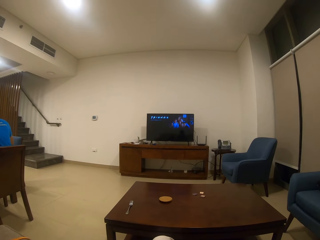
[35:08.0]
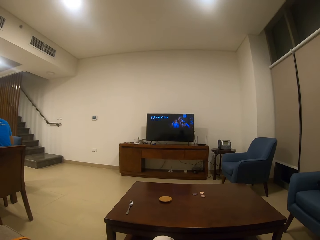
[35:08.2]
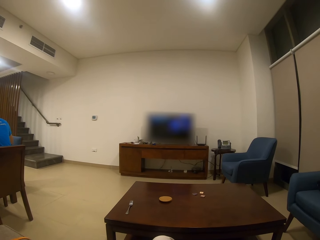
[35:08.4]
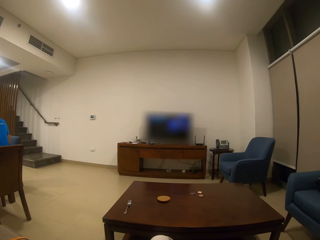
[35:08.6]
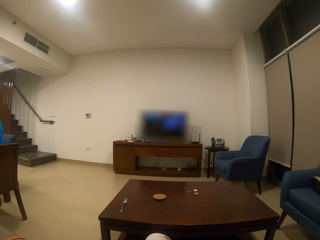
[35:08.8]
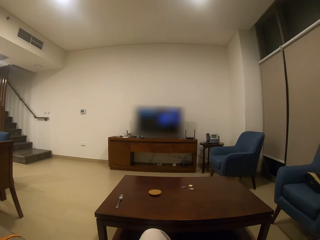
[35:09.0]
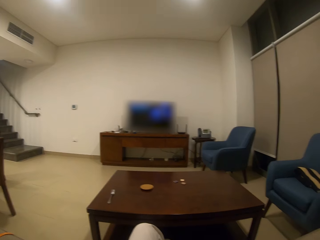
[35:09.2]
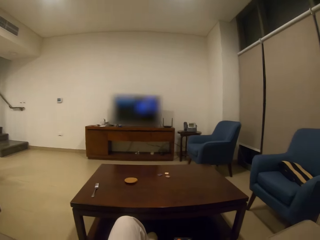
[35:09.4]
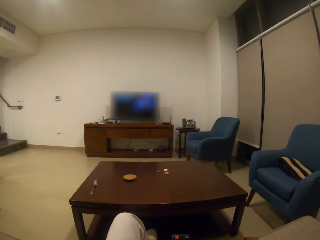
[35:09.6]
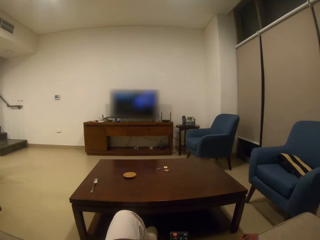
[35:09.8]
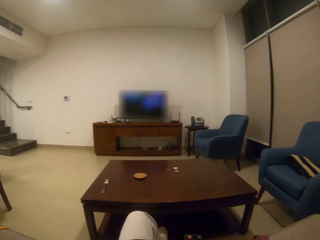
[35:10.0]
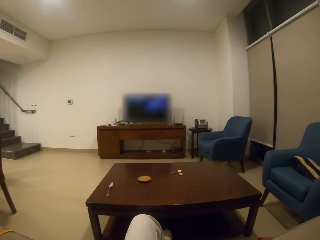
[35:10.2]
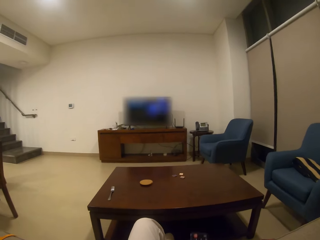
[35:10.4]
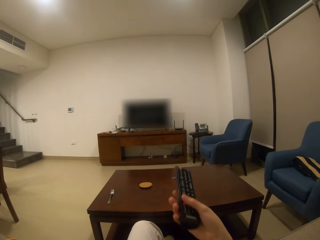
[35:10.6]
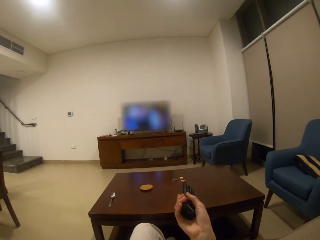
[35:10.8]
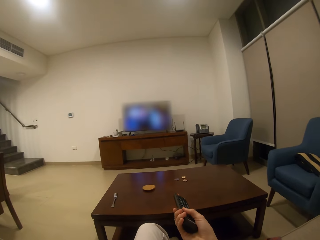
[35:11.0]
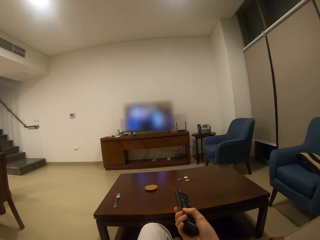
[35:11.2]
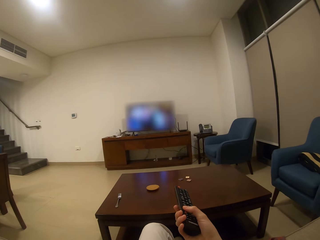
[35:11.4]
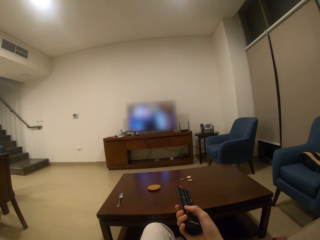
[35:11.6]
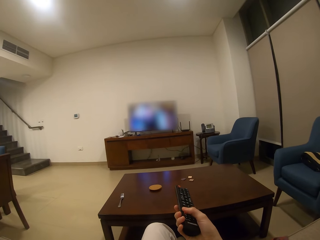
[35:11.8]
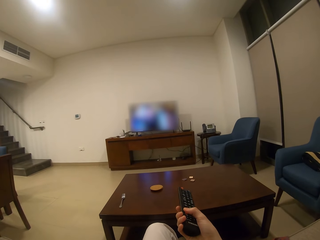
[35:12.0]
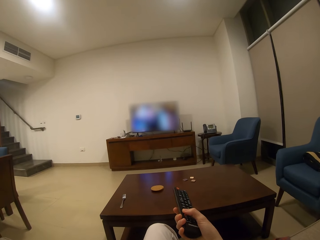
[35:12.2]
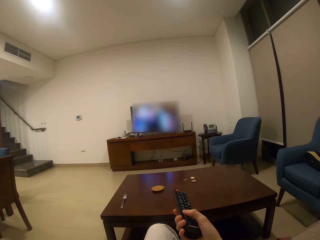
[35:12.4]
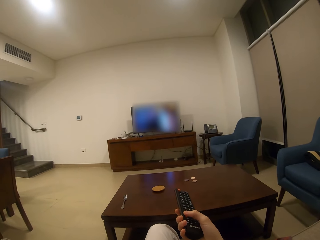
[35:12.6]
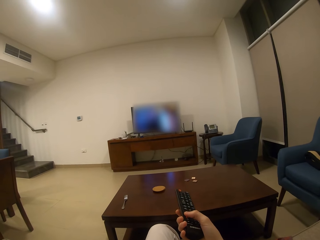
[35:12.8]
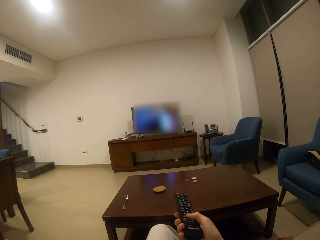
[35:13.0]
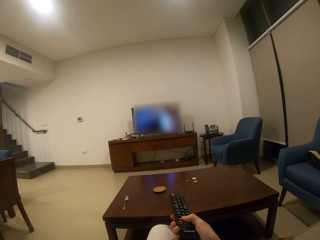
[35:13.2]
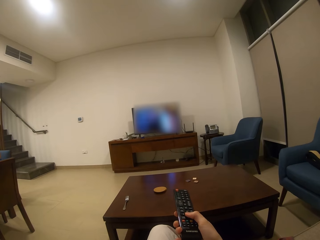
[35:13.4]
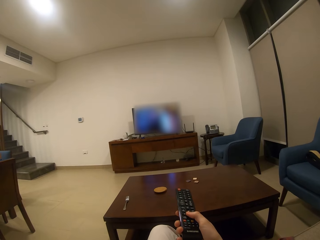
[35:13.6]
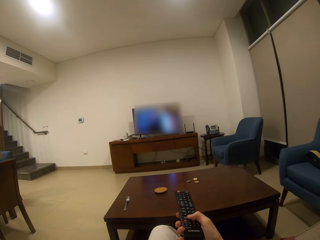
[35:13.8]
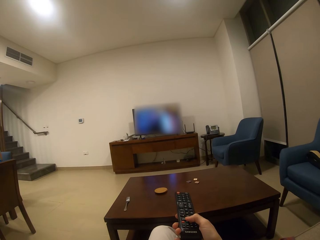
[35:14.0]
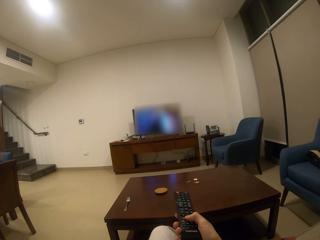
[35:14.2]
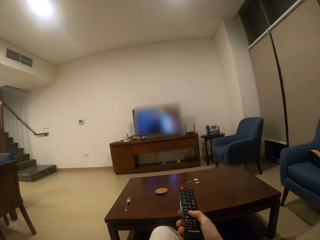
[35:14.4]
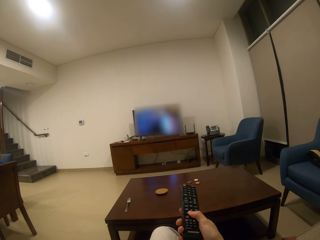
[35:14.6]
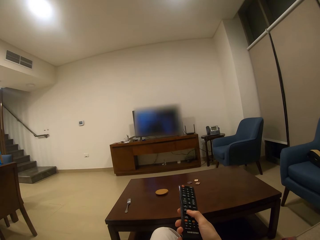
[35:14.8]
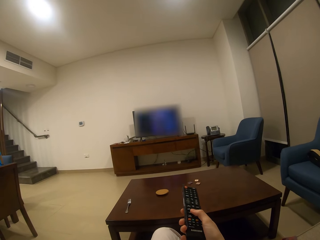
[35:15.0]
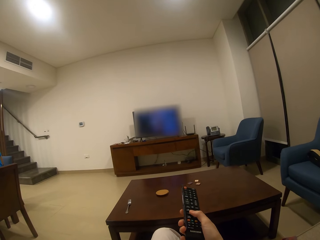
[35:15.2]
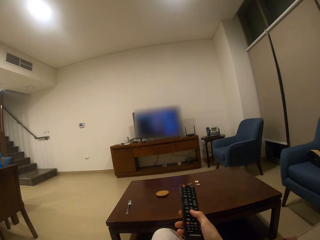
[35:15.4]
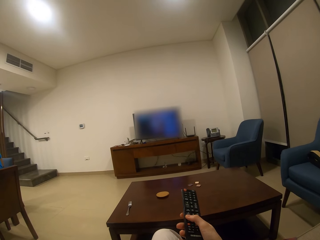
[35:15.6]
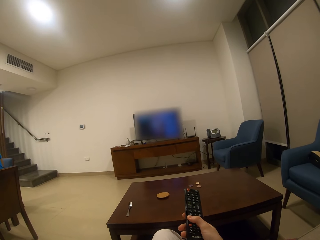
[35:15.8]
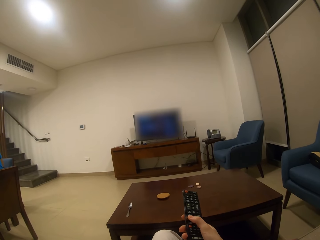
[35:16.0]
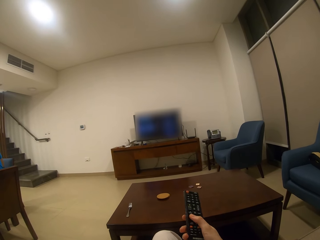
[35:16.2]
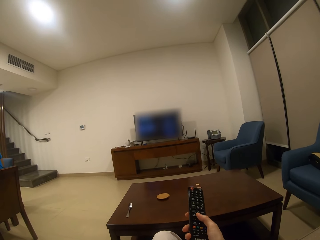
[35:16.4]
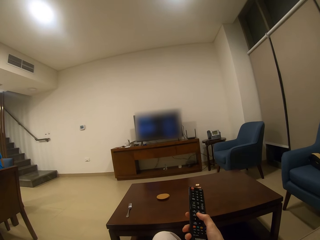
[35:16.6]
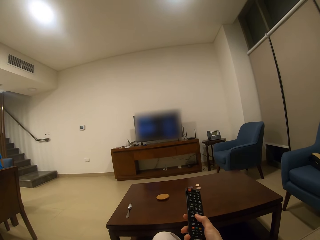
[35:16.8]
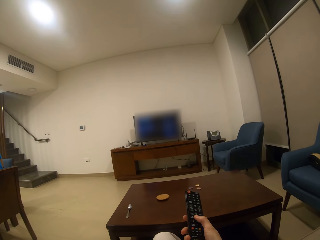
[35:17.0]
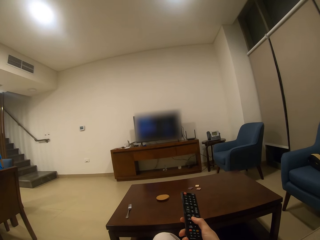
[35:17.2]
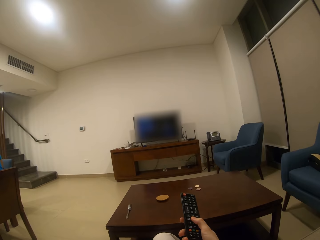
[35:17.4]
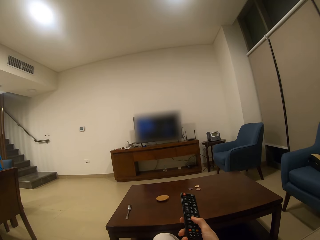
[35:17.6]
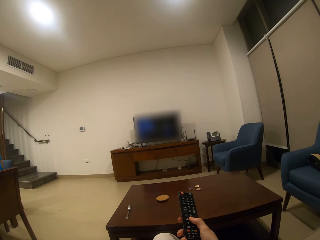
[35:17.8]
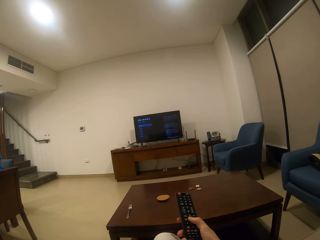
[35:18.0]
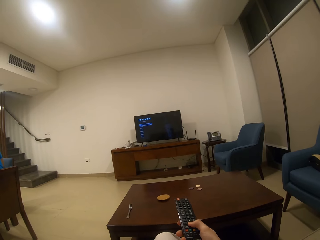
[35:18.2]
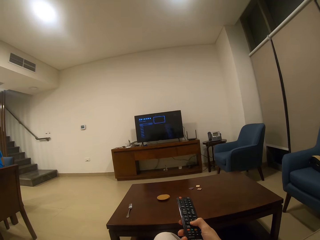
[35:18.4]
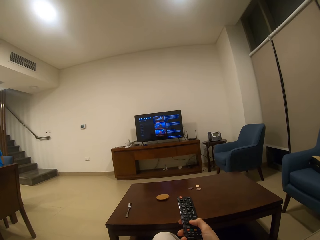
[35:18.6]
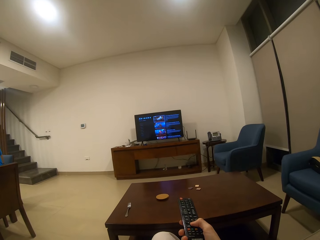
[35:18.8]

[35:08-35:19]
The camera wearer presses the remote.

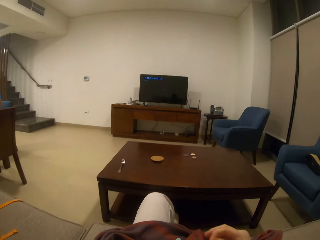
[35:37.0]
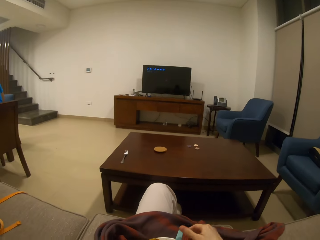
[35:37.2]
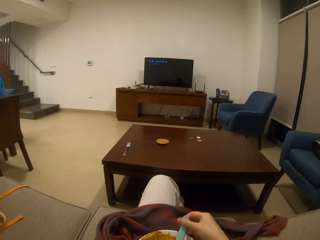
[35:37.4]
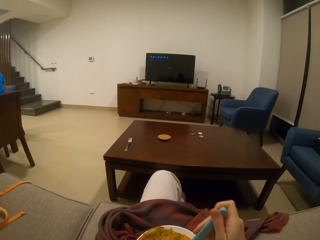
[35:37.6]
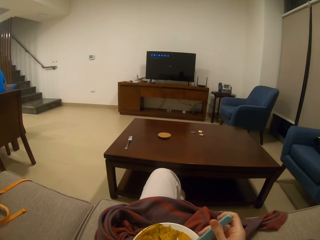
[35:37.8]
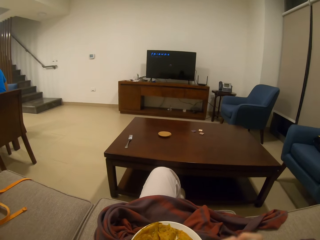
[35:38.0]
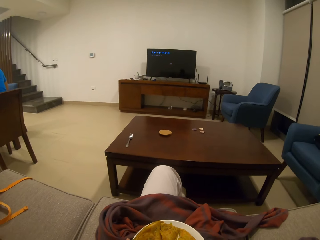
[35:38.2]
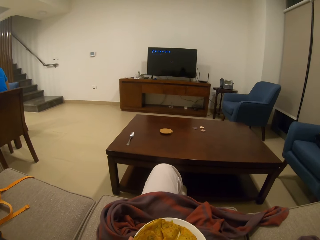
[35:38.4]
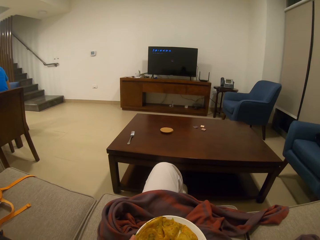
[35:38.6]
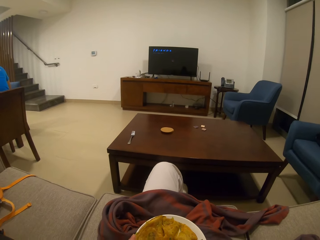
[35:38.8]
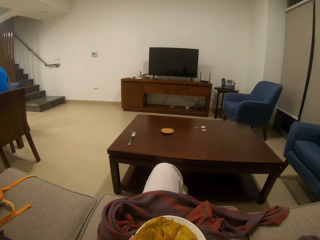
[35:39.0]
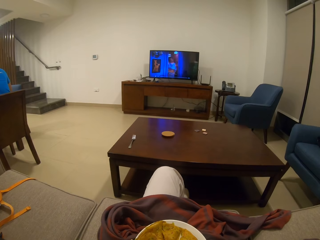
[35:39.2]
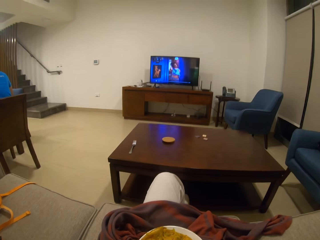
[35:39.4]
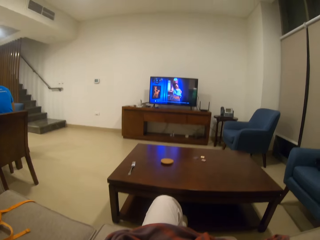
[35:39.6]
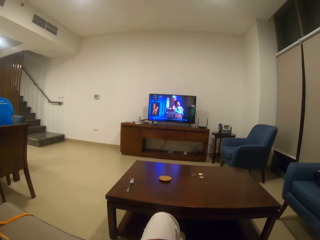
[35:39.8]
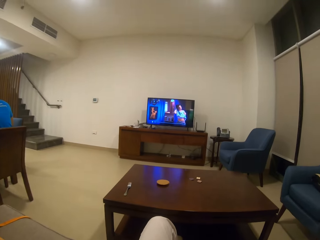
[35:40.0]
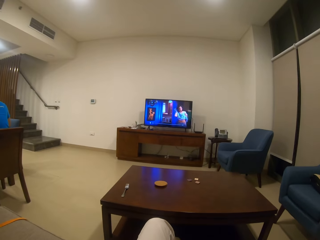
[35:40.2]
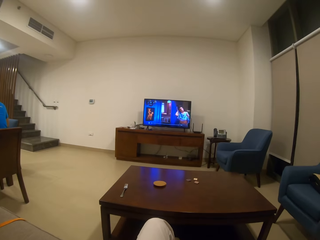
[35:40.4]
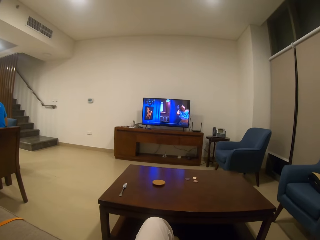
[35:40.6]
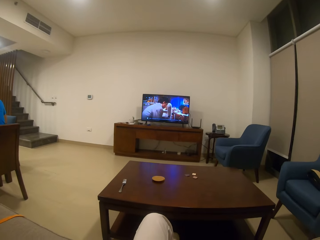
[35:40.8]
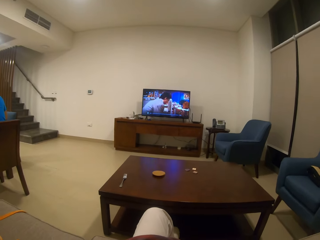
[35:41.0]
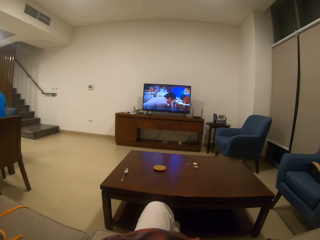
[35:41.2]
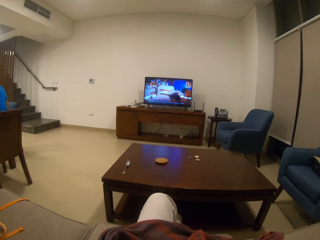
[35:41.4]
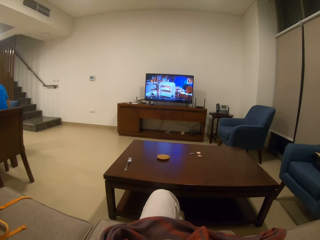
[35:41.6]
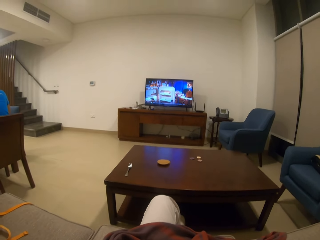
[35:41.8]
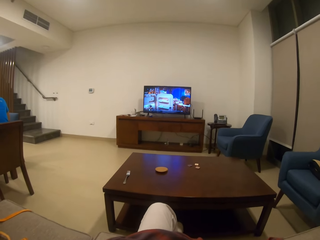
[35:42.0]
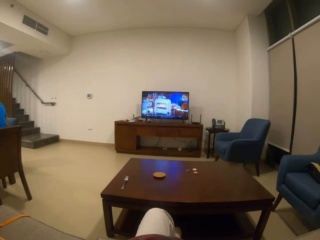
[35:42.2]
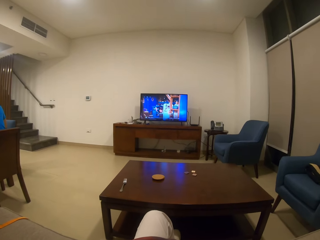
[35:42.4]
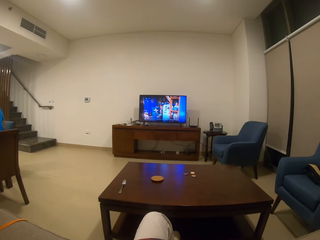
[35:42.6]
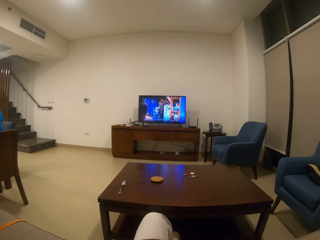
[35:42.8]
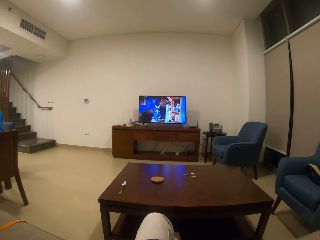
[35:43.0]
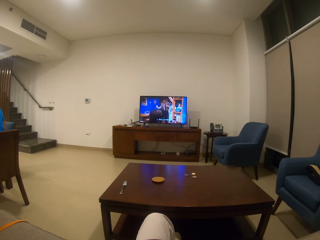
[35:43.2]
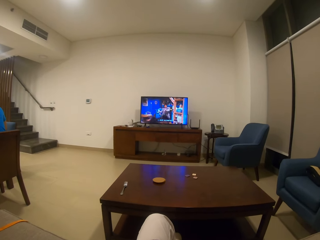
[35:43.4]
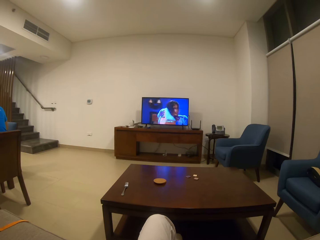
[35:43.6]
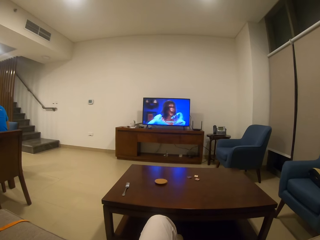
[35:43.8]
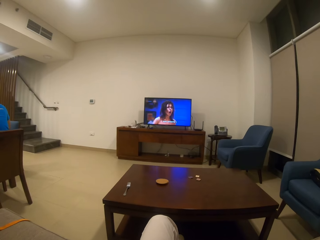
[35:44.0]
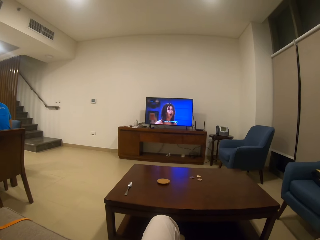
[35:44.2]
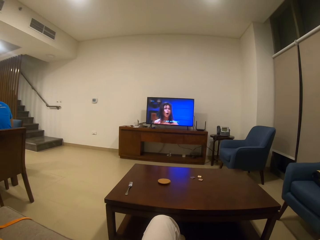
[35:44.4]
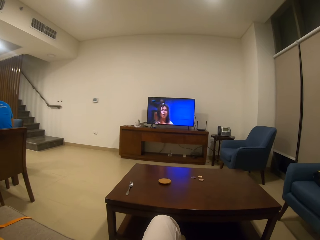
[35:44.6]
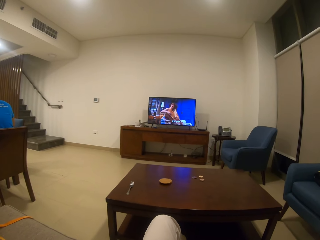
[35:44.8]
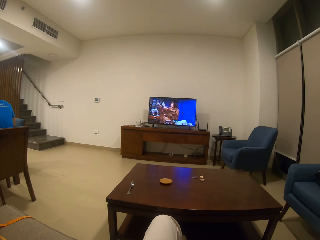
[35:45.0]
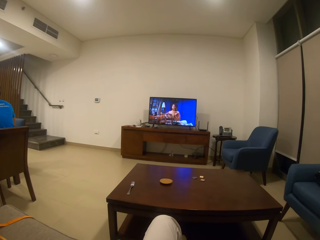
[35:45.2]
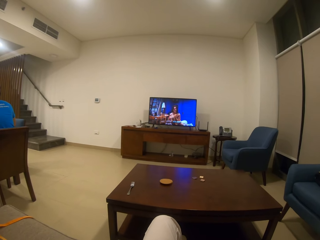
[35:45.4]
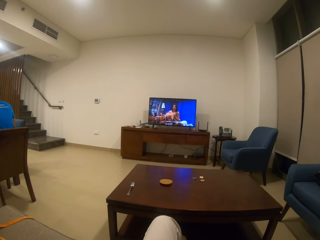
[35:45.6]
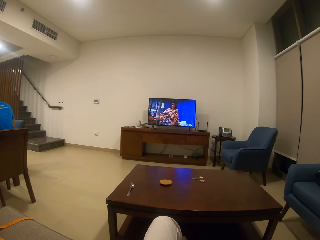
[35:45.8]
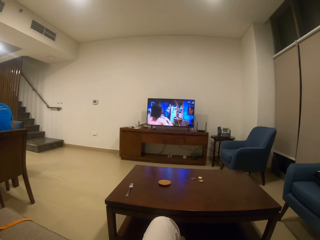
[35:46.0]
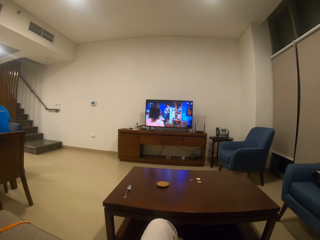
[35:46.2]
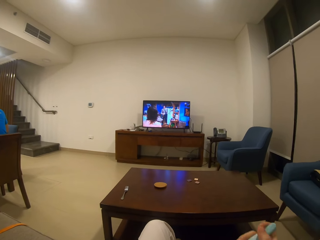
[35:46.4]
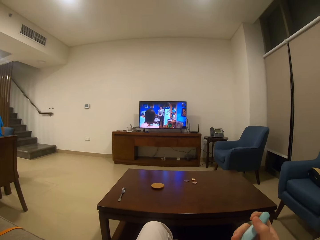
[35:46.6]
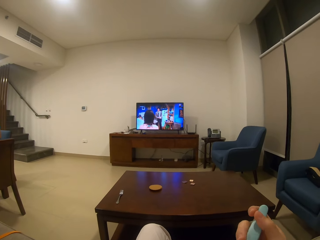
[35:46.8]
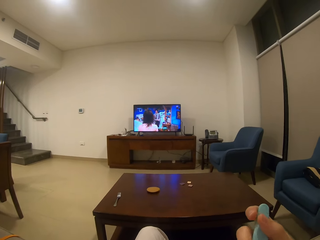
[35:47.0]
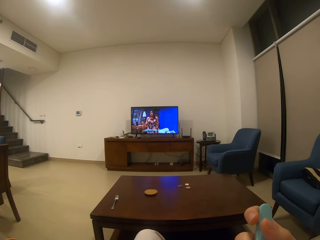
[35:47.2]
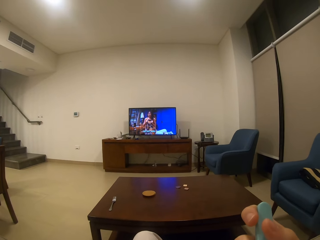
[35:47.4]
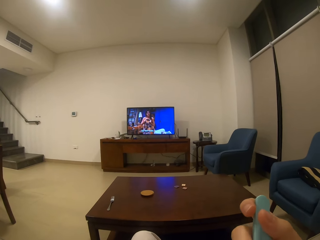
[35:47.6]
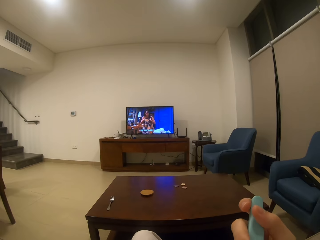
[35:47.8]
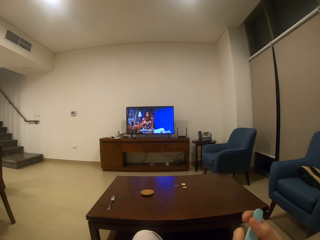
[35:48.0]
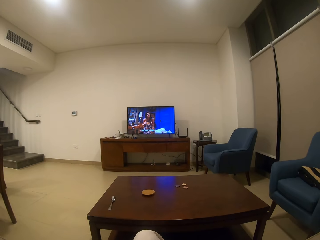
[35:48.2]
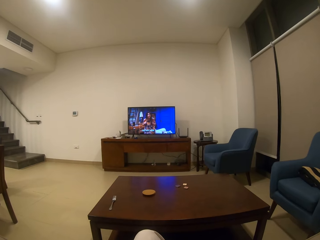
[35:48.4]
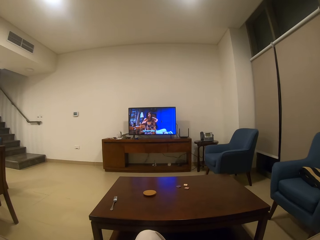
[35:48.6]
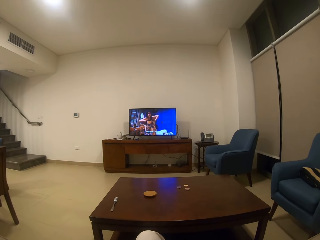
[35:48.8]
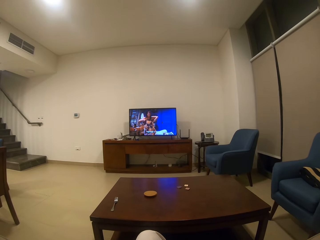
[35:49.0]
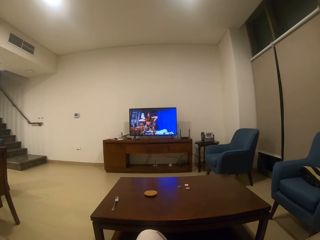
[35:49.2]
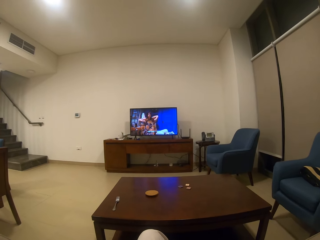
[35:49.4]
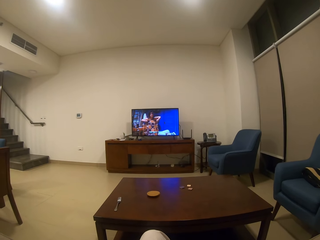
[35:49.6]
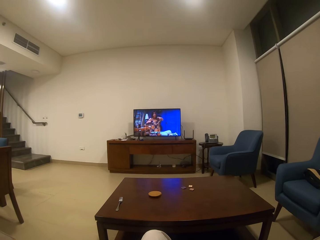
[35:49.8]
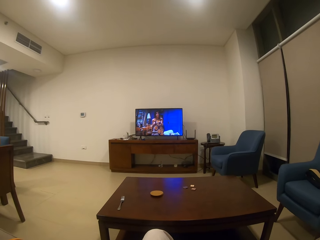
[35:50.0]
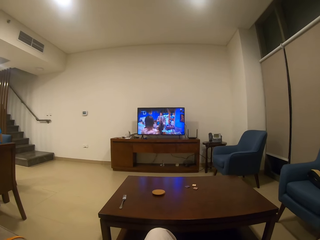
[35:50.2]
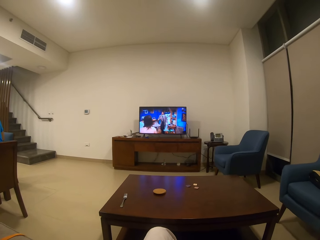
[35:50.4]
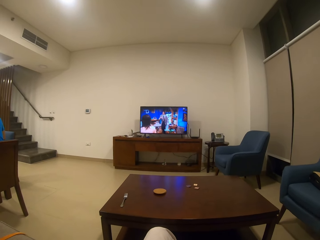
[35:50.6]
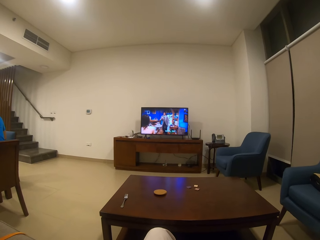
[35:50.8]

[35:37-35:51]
The camera wearer eats. They watch the television. They watch the television.
